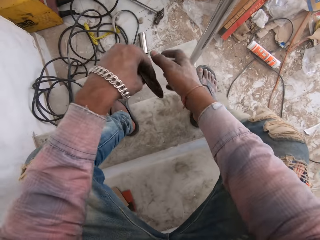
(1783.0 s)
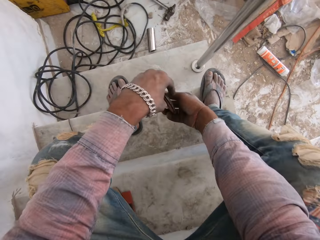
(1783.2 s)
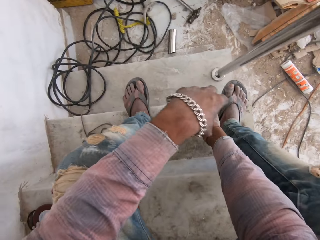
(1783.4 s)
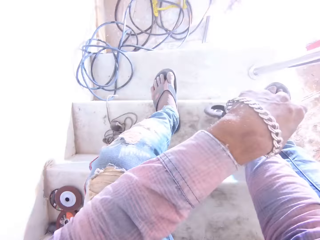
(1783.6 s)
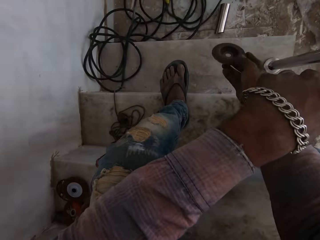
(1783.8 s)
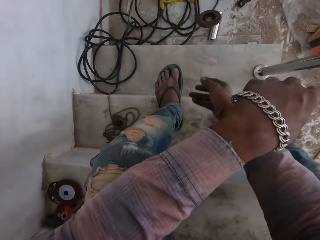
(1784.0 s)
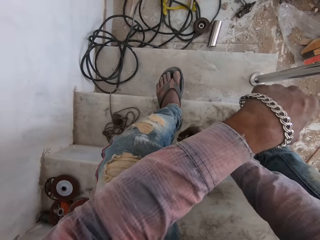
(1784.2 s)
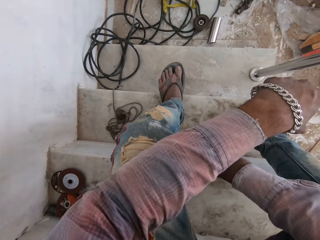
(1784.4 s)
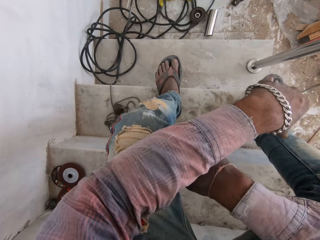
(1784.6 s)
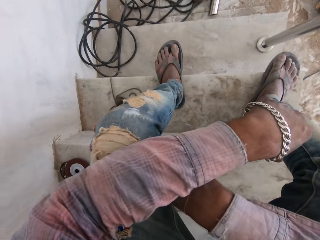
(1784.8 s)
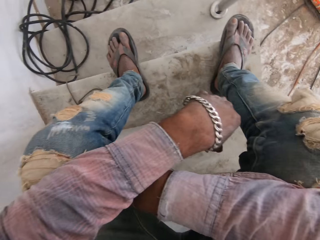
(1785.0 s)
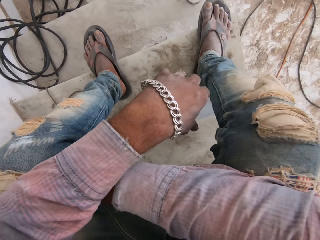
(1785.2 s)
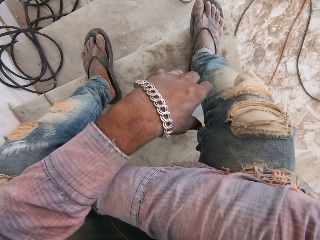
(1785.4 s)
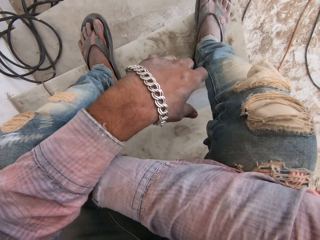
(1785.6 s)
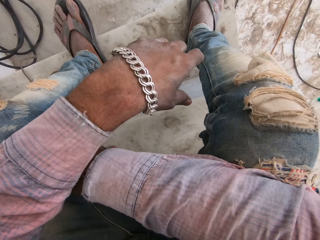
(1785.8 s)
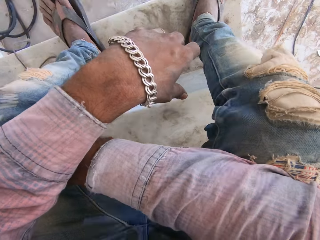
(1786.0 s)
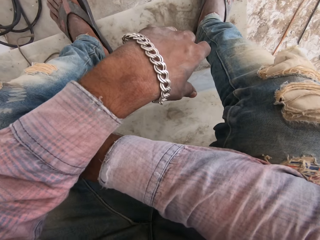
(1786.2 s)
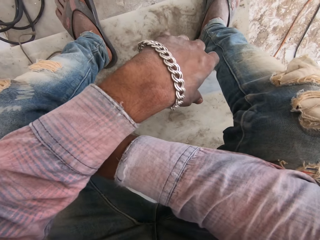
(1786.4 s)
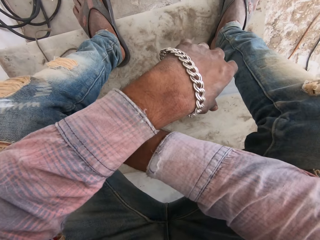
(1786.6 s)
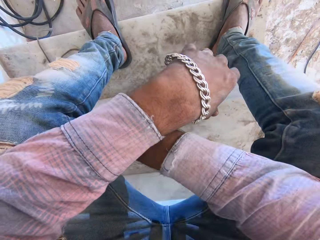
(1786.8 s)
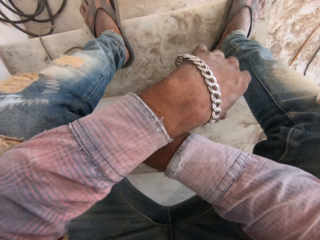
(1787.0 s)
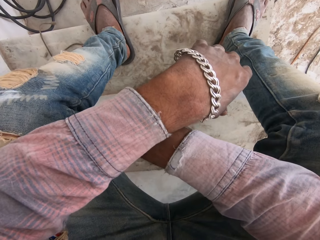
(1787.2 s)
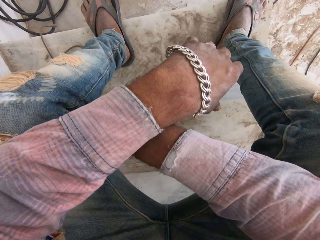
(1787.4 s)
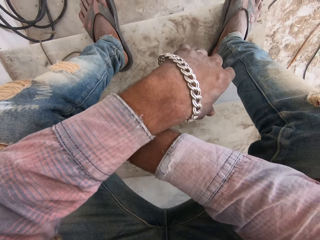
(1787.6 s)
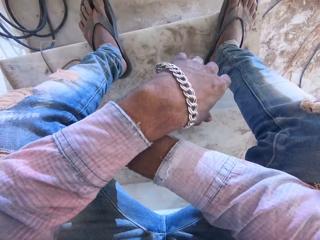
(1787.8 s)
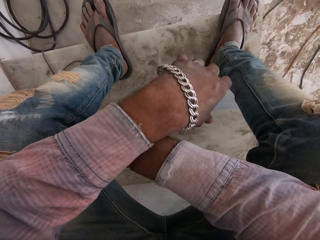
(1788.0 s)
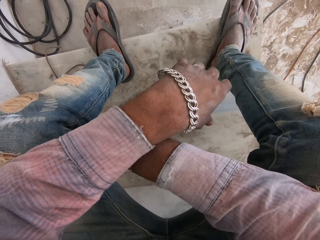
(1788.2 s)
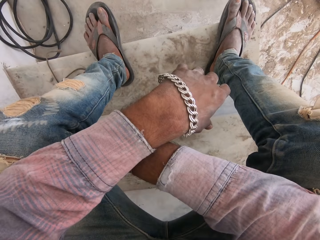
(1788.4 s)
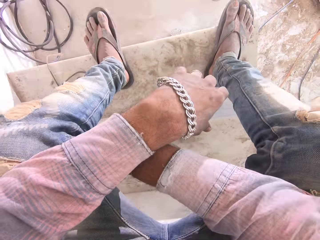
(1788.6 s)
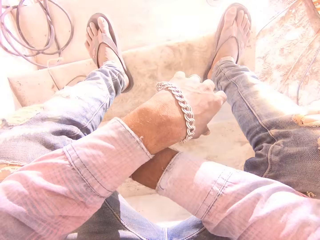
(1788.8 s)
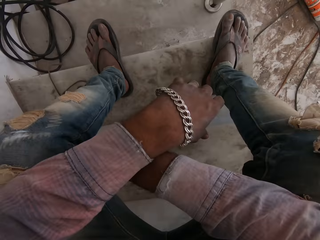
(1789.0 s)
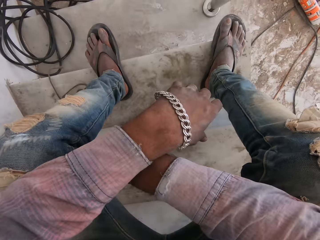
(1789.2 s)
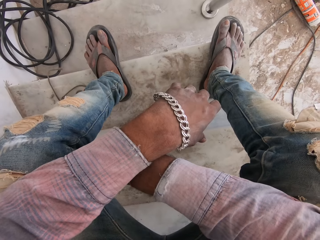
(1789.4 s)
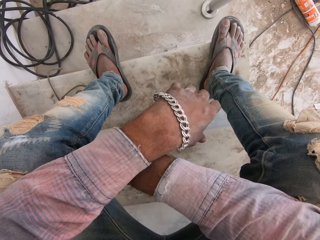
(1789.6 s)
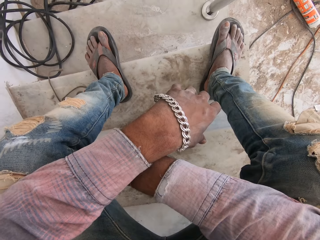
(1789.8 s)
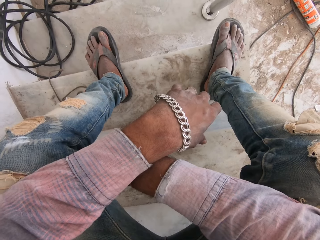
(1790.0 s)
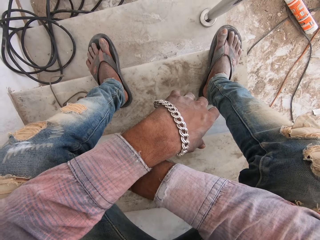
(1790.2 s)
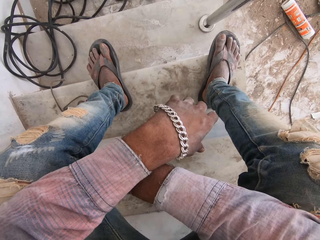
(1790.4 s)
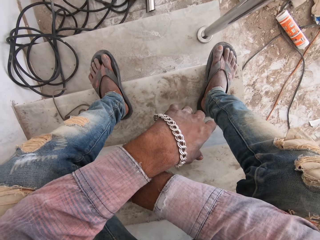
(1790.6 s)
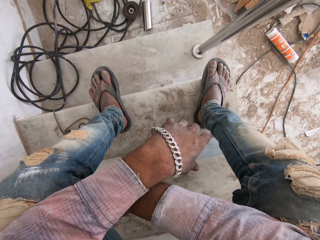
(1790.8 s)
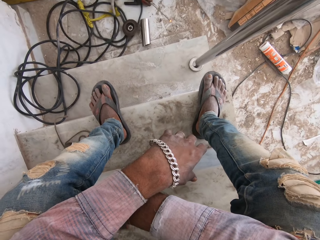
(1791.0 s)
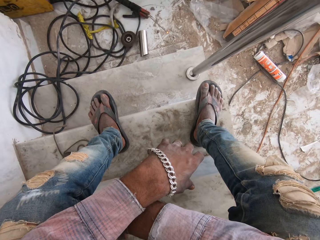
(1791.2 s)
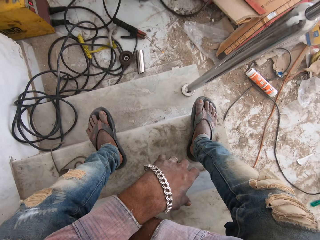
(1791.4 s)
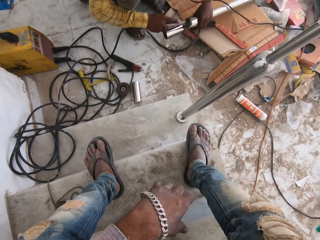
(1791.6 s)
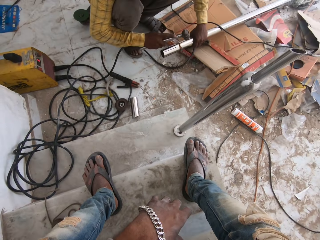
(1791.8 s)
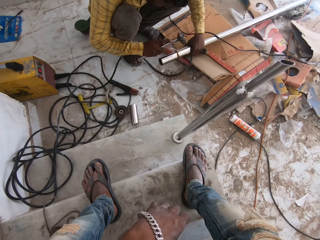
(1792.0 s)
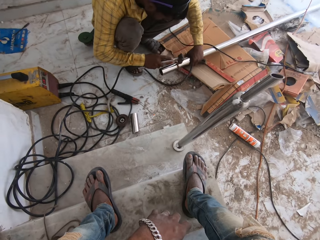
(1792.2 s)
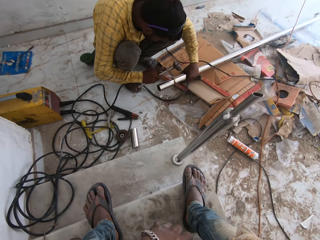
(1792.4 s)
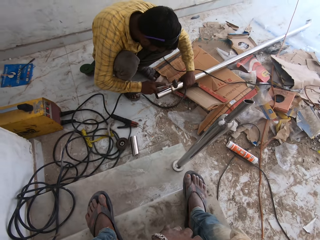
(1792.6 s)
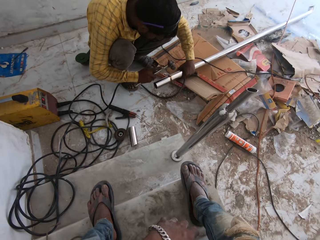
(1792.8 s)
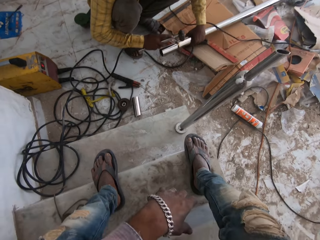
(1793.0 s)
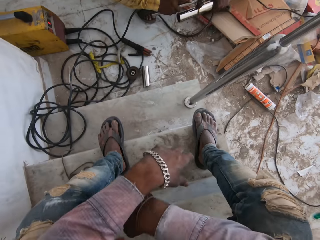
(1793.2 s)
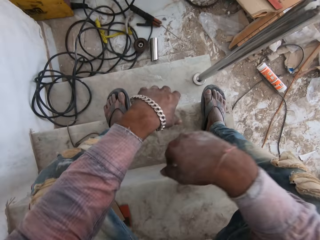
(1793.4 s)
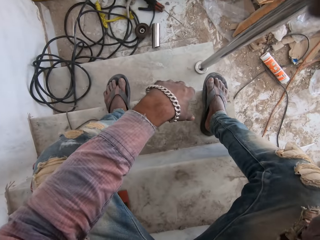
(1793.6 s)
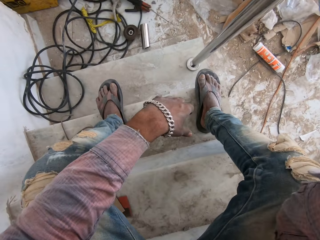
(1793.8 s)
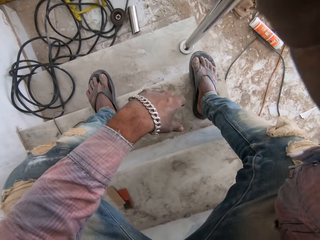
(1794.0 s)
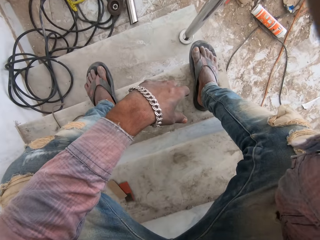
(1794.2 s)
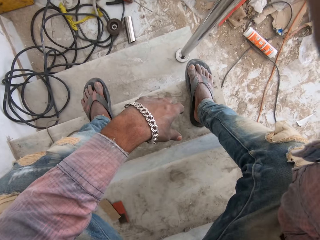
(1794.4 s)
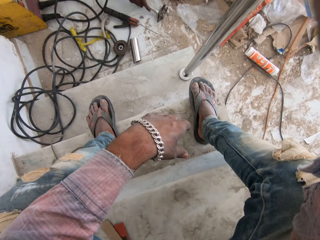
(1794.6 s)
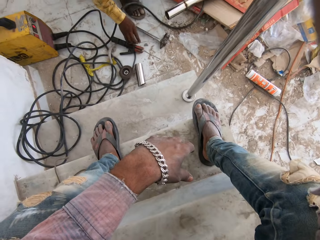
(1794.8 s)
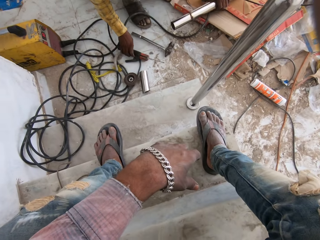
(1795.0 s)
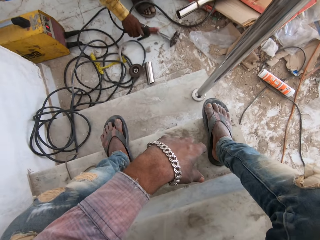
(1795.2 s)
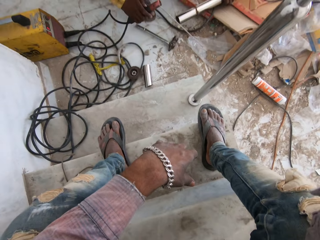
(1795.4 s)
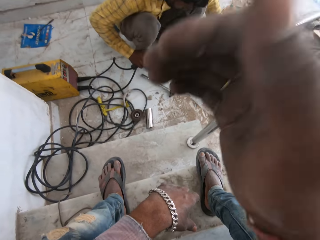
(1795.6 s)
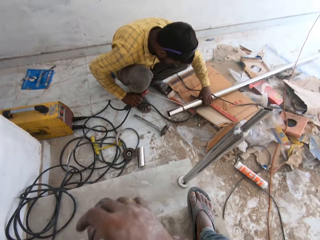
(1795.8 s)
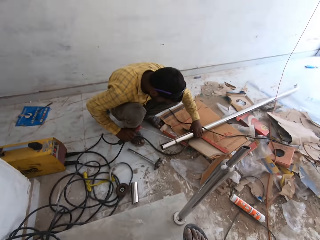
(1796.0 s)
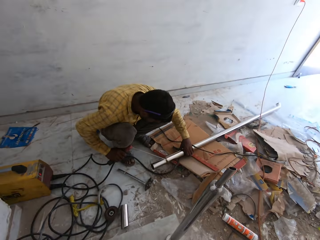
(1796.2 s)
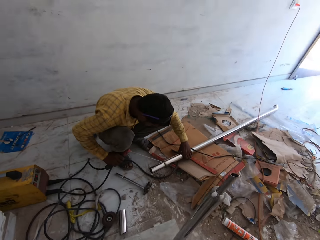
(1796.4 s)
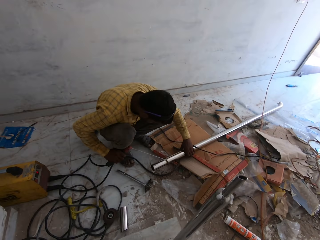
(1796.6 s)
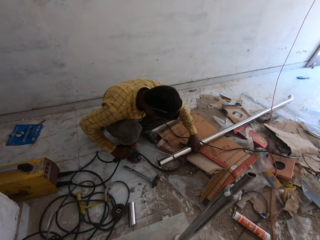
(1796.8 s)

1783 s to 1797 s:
The camera wearer drops the grinding wheel on the floor. A man hits the metal bar with a hammer. He lifts up his hand. He takes the welder.

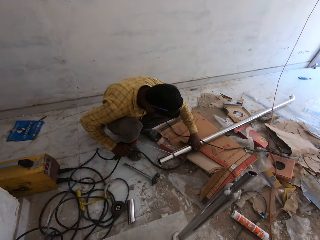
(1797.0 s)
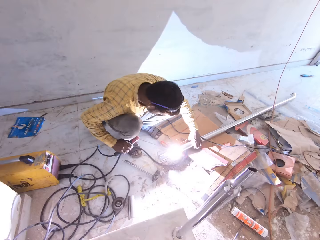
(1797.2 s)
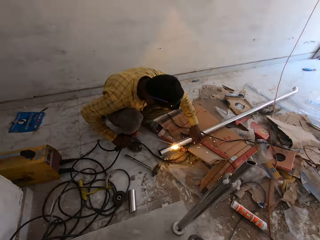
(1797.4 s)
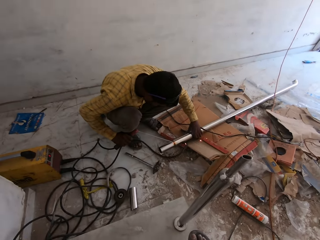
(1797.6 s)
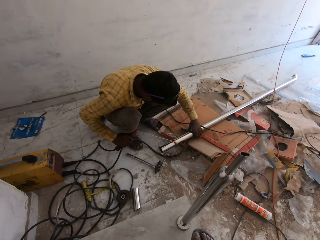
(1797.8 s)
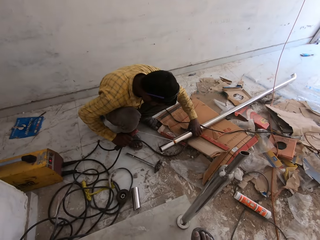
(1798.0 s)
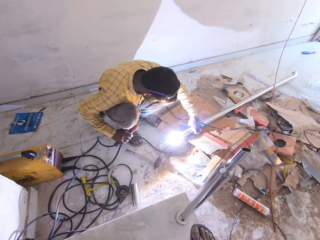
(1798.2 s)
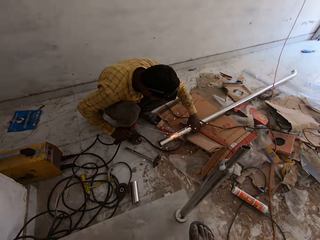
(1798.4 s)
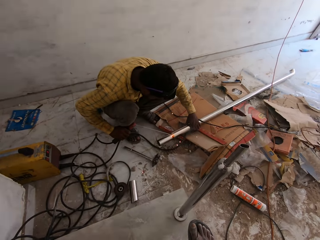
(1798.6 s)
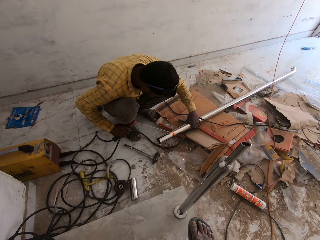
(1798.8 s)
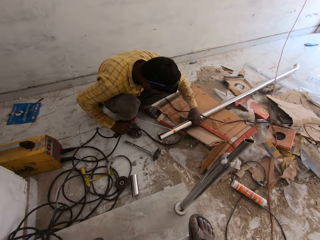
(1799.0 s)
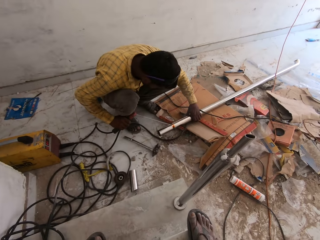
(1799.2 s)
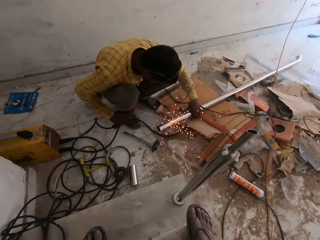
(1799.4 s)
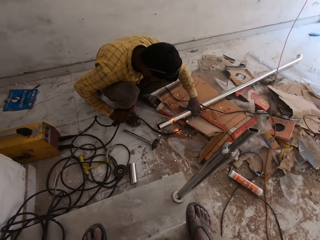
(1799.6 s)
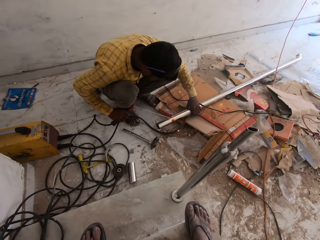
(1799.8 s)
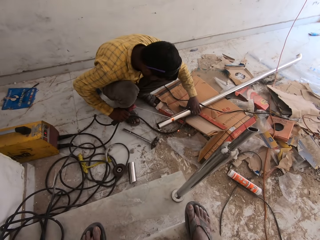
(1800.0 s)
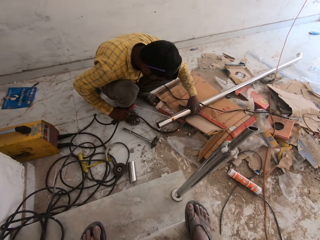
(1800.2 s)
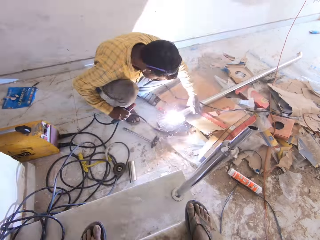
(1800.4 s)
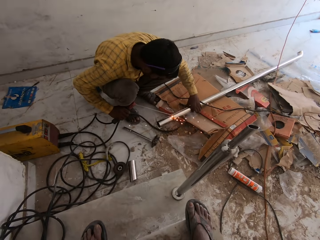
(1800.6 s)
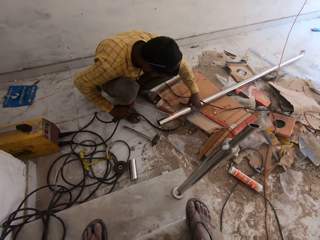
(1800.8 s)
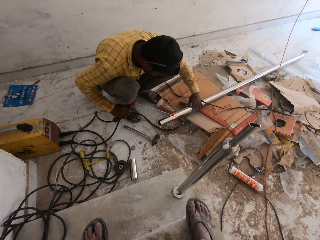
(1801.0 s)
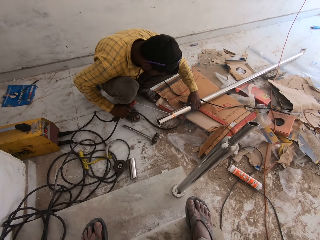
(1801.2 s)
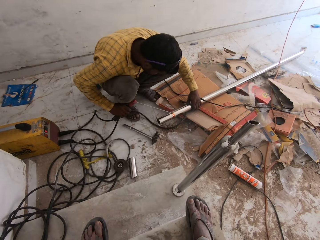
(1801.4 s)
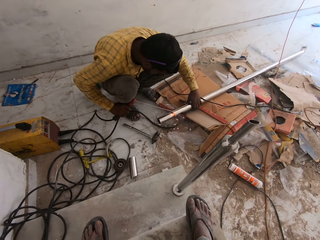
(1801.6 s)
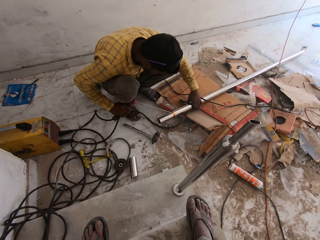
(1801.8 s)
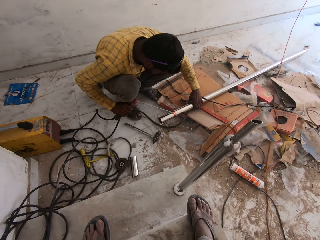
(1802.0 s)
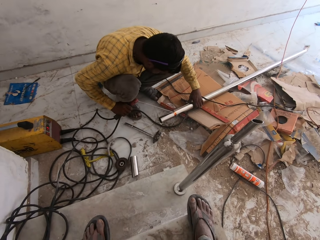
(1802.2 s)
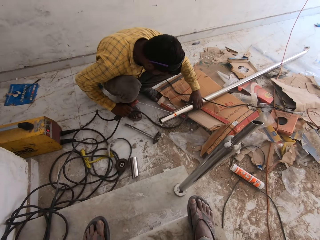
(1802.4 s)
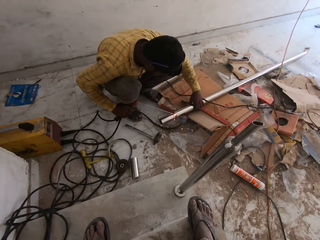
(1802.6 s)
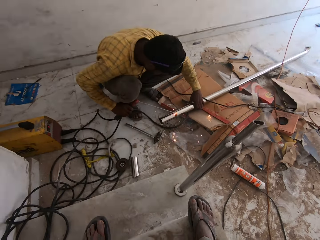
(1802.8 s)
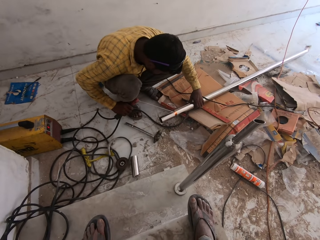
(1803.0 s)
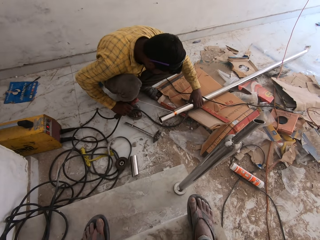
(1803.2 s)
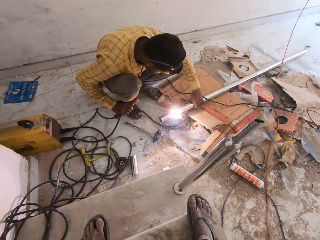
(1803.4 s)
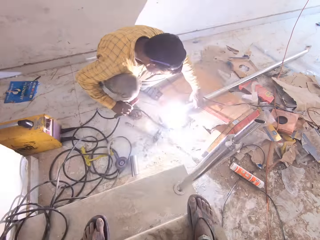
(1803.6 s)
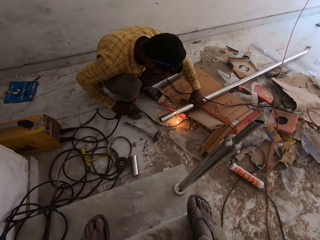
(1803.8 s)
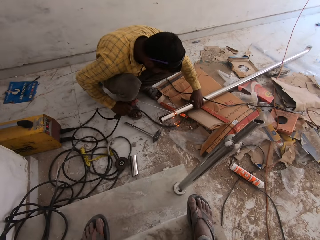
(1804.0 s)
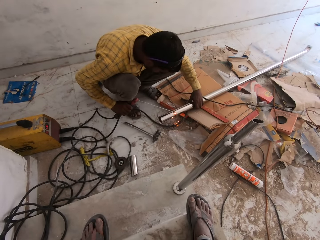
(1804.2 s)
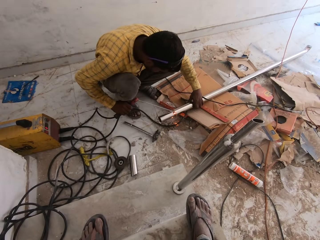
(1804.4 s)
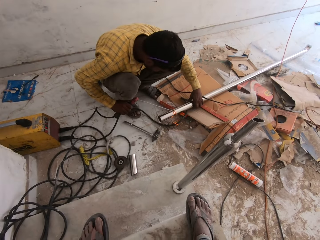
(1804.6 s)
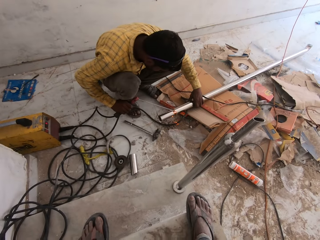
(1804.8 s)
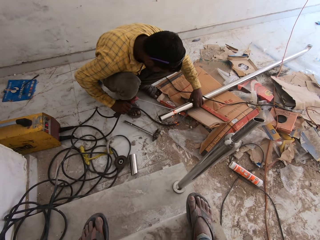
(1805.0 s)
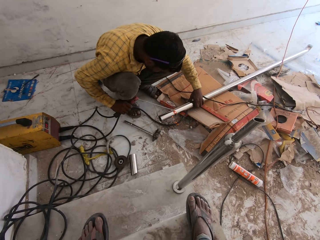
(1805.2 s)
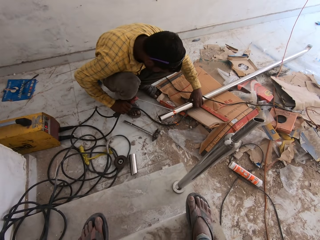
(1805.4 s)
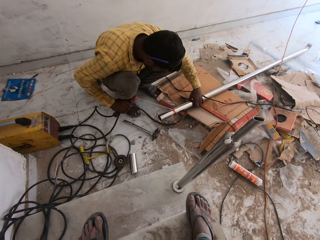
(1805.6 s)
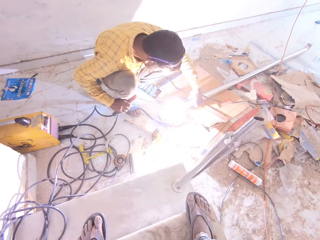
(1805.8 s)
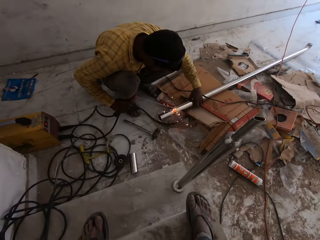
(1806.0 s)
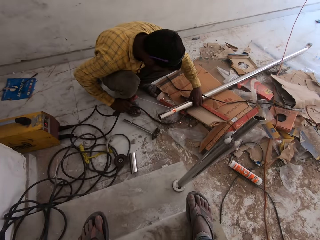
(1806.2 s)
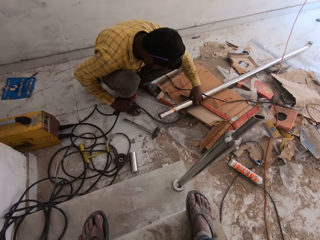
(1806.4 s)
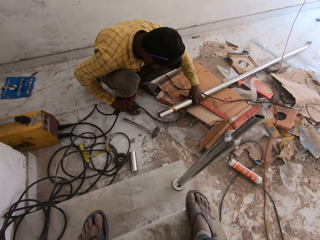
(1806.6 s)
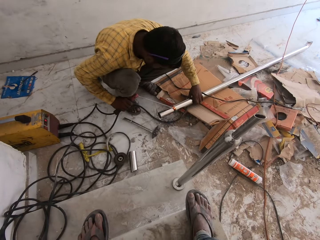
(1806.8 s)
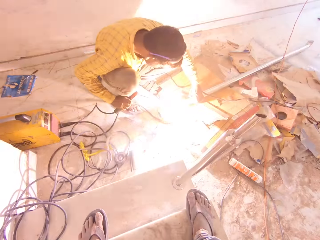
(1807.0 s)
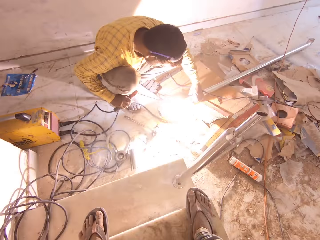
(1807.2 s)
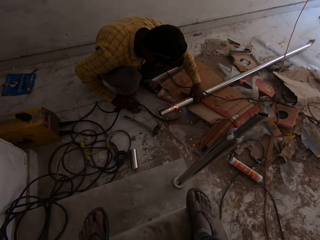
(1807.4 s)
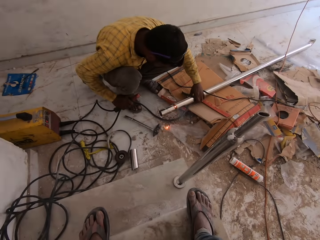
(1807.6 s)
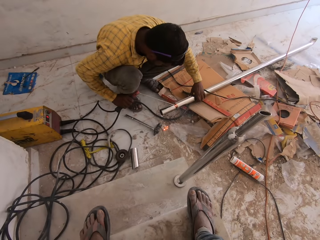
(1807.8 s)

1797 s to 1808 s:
A man joins the metal bar together with a welding stick.
